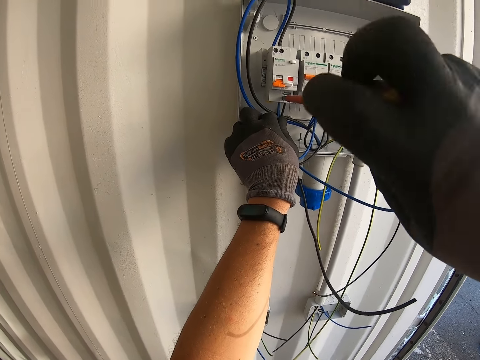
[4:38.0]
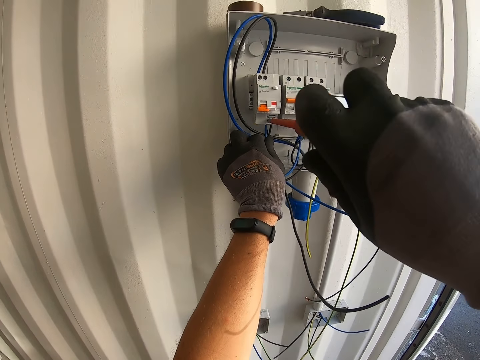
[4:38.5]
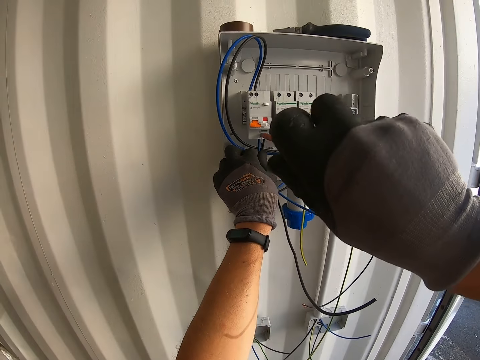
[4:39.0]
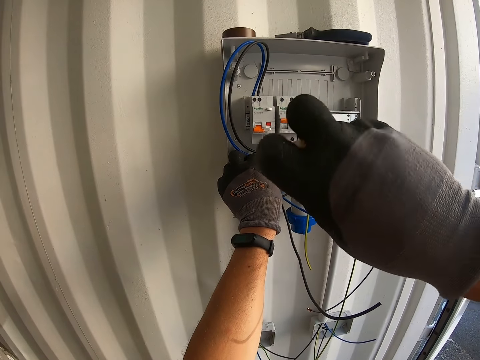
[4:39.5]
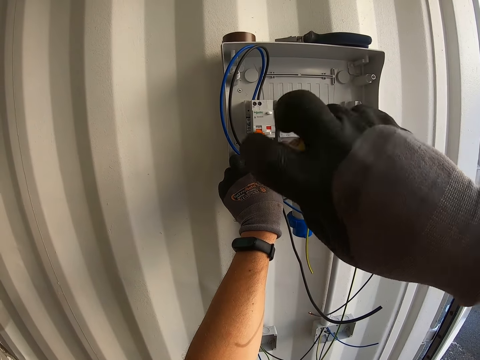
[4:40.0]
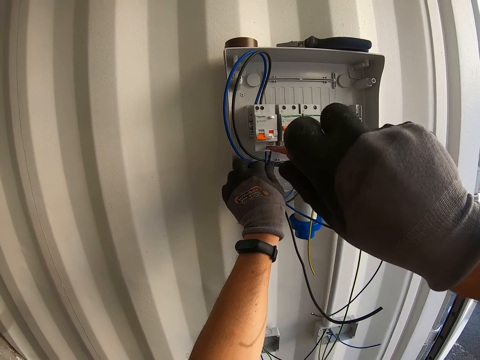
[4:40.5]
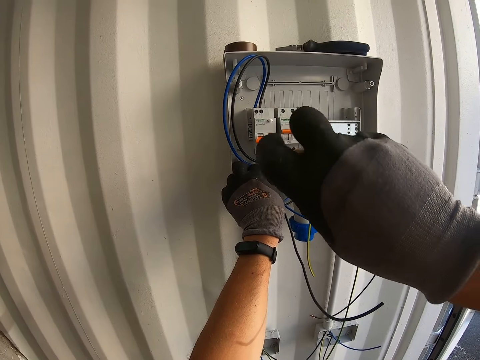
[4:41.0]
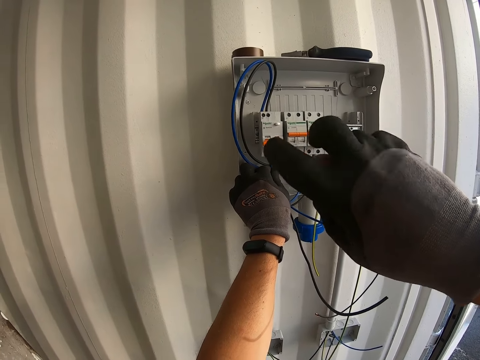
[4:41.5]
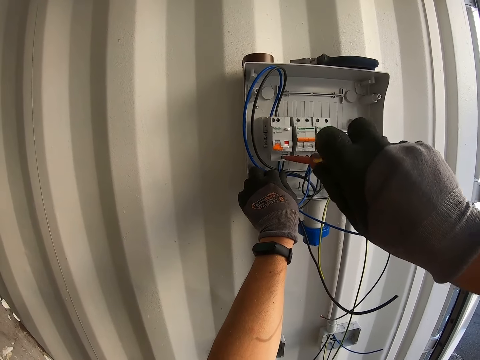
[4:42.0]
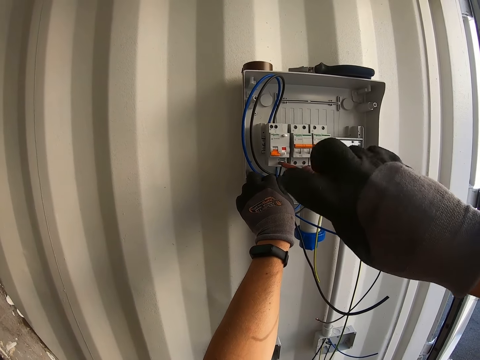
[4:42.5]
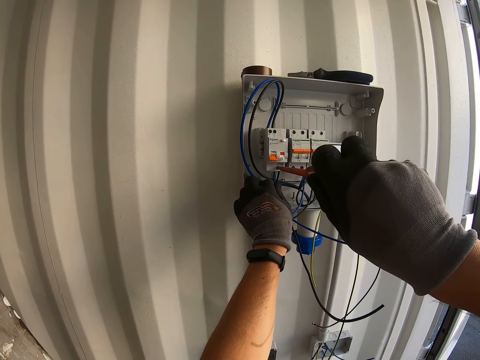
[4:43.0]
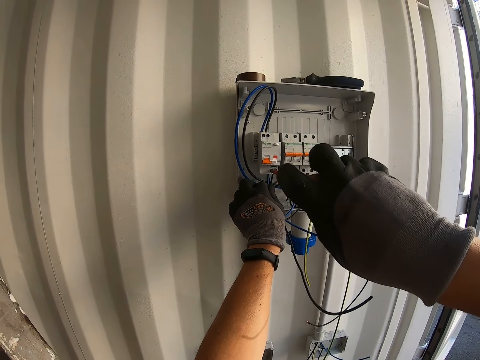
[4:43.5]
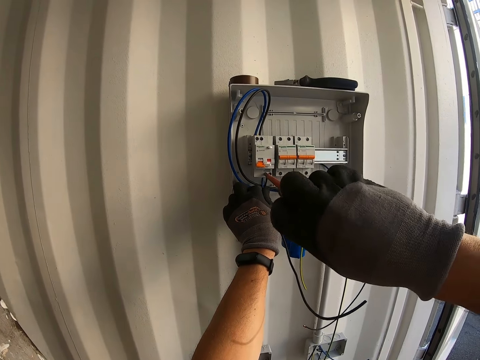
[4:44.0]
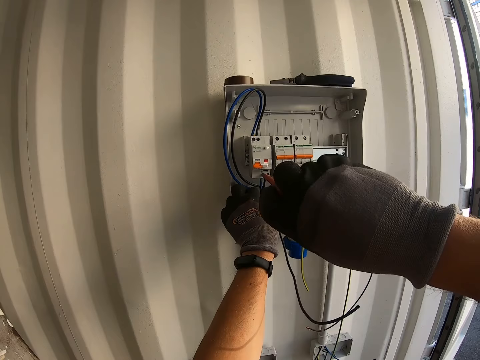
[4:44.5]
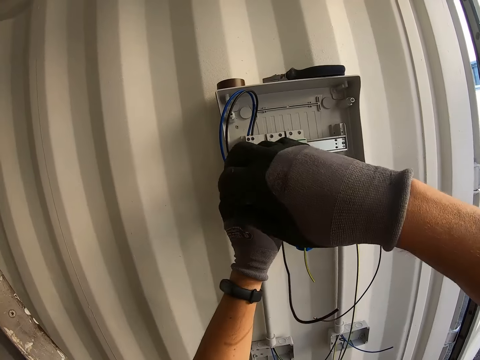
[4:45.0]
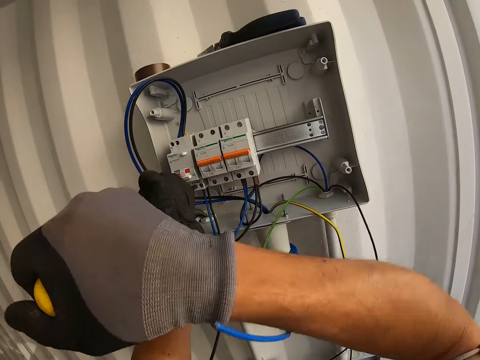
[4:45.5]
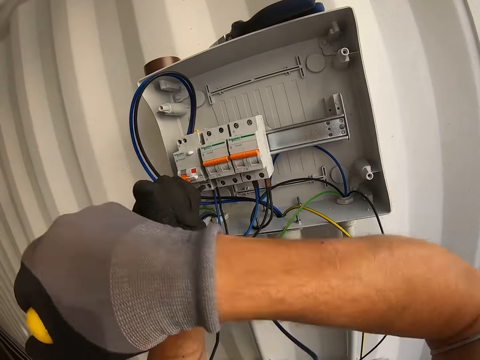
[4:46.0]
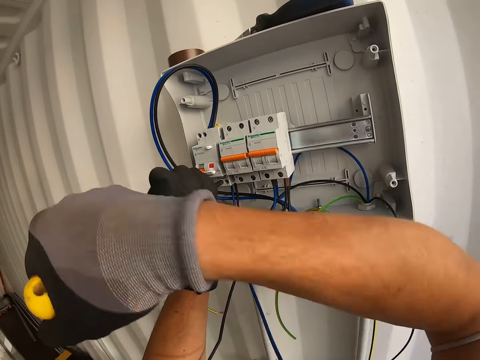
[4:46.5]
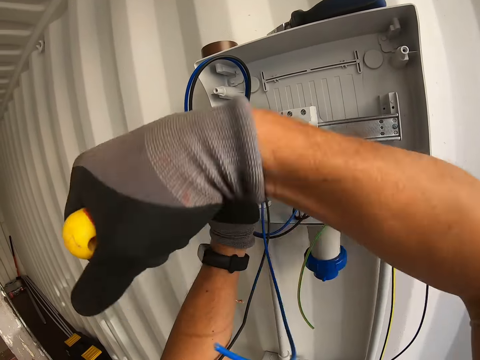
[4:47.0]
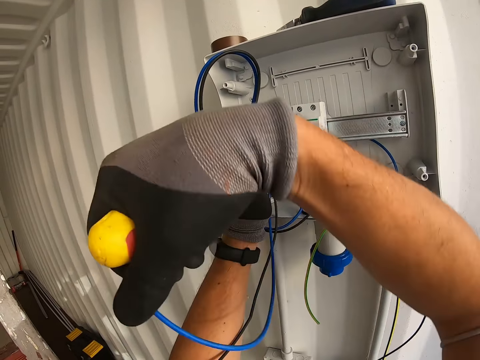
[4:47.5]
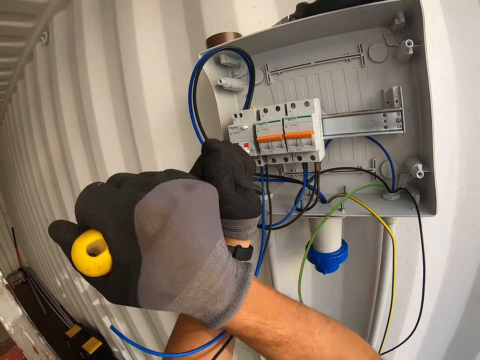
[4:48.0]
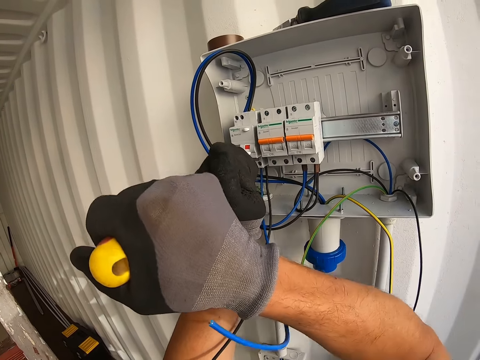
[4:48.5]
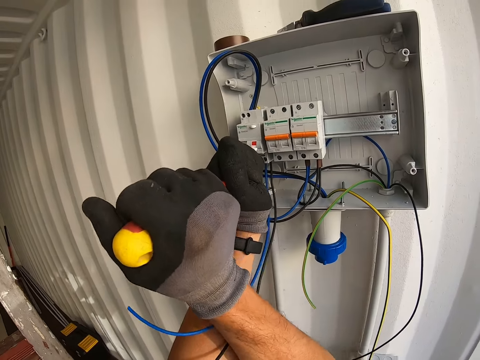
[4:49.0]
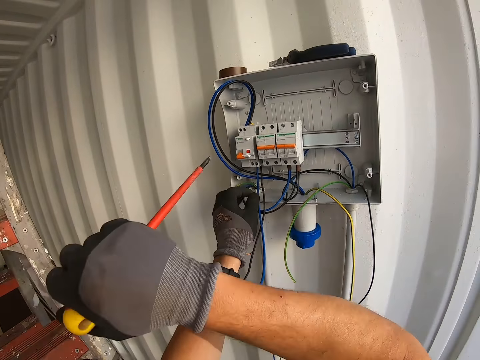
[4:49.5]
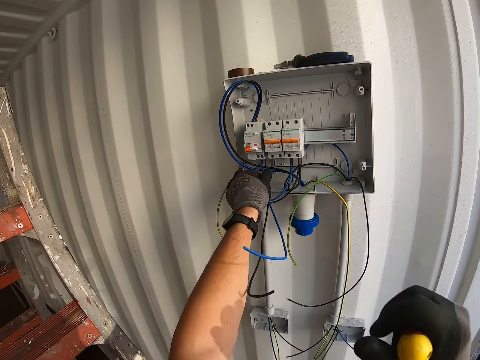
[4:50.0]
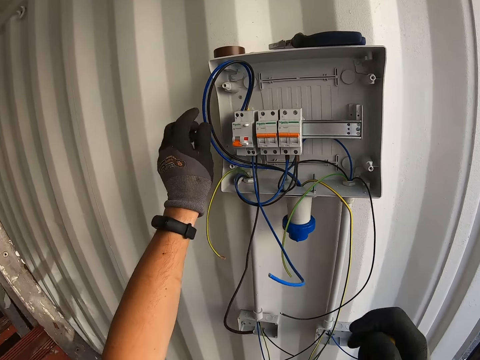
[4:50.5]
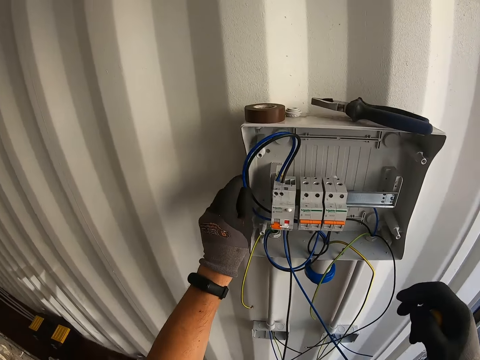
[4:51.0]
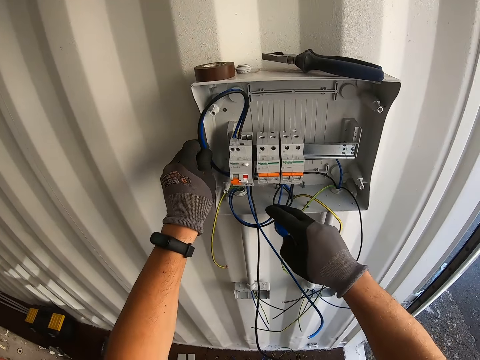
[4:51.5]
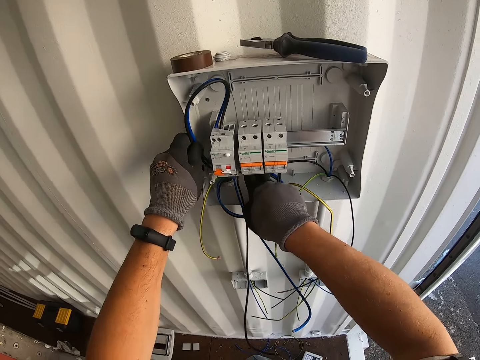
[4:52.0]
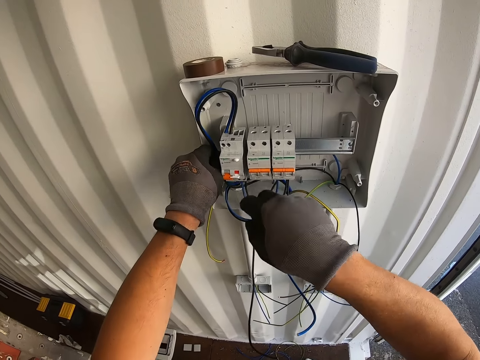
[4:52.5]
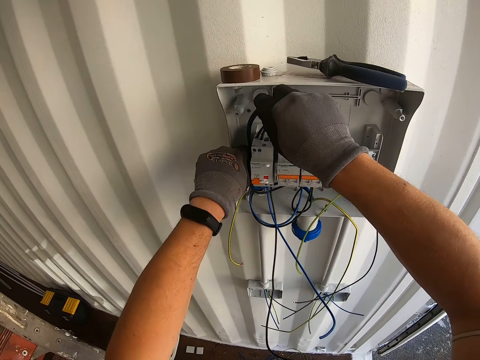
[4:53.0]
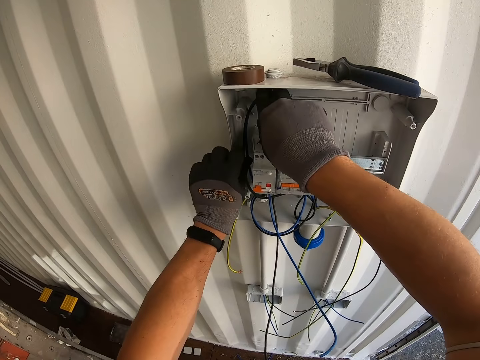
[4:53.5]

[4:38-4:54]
The camera wearer arranges the wire in the power cutout box.

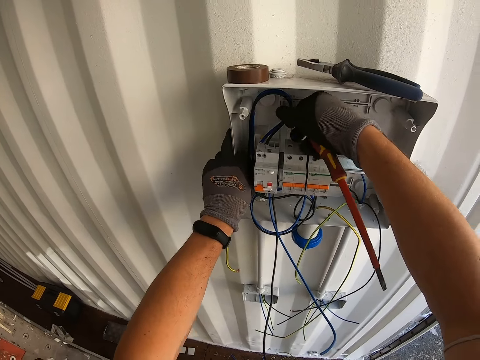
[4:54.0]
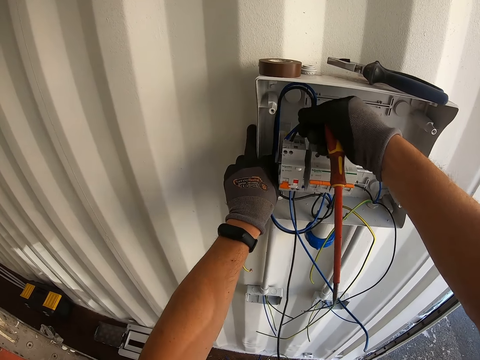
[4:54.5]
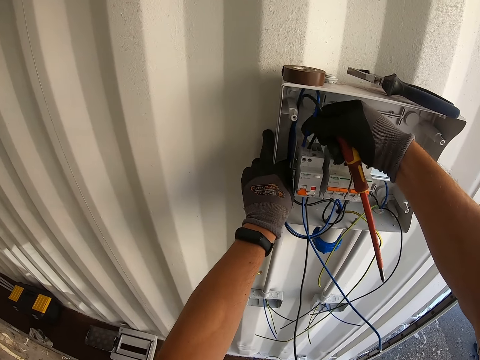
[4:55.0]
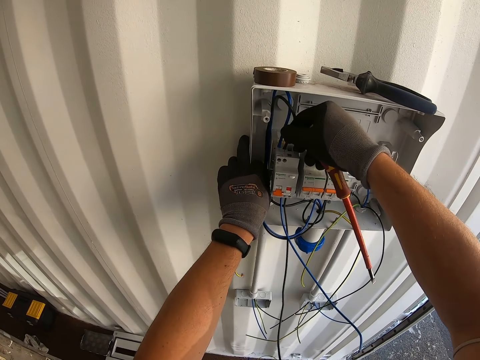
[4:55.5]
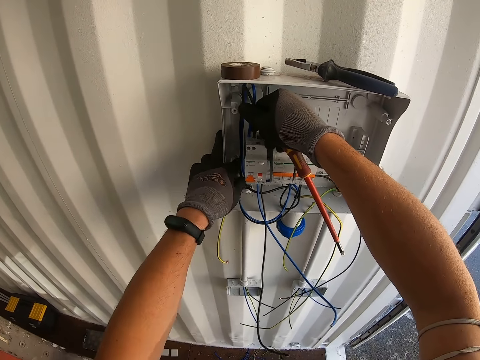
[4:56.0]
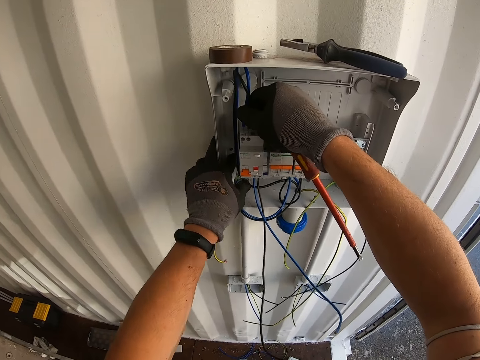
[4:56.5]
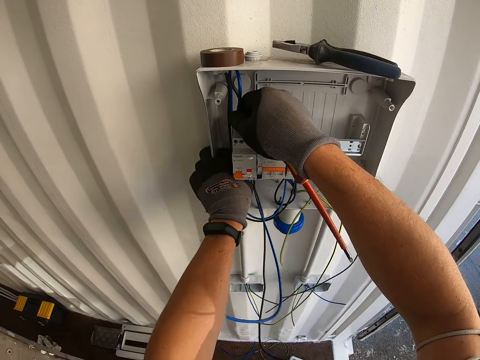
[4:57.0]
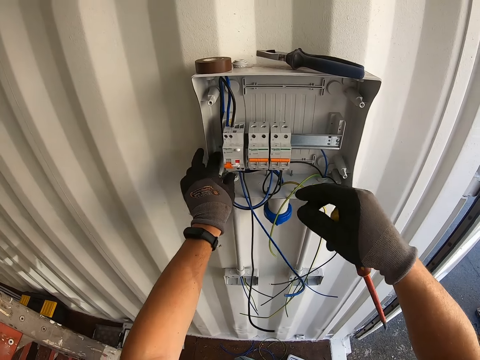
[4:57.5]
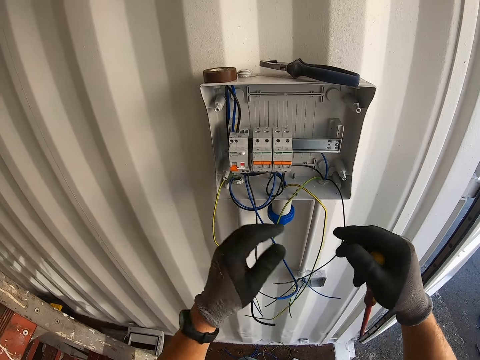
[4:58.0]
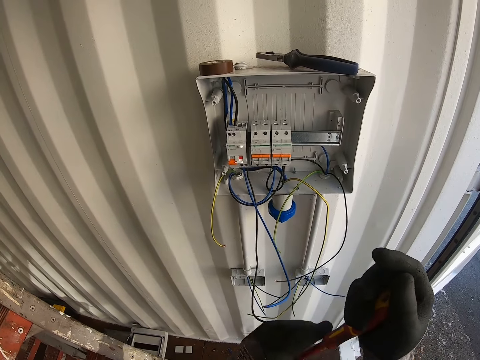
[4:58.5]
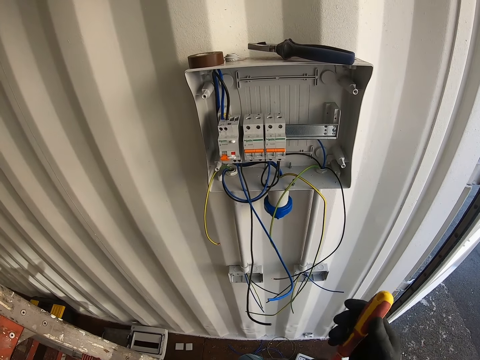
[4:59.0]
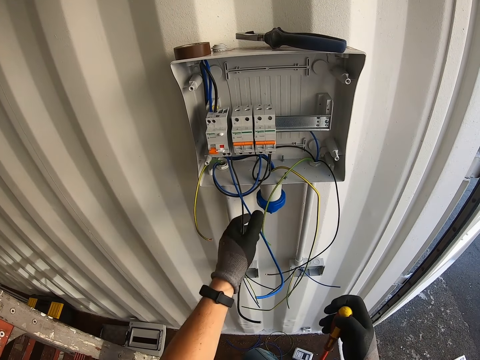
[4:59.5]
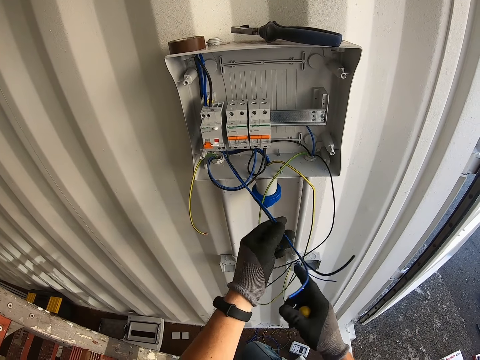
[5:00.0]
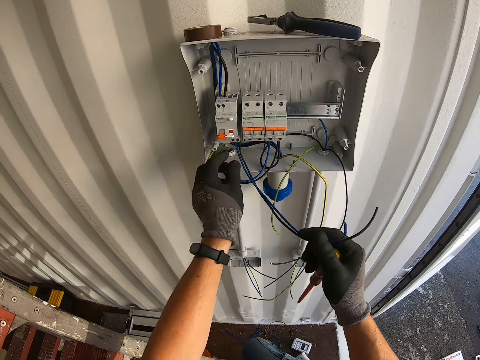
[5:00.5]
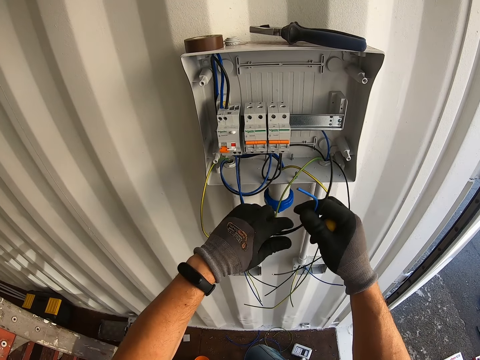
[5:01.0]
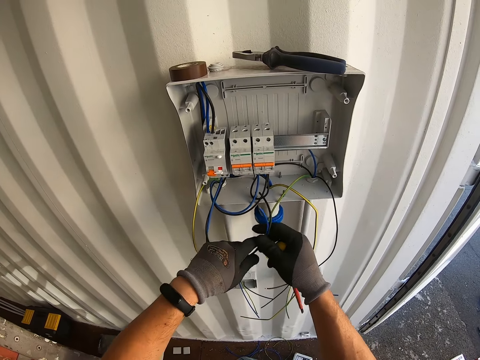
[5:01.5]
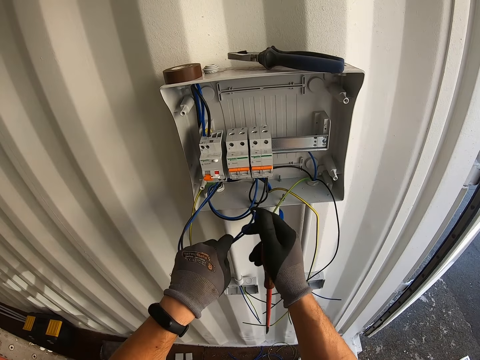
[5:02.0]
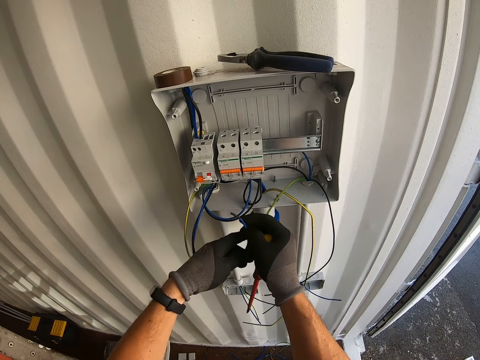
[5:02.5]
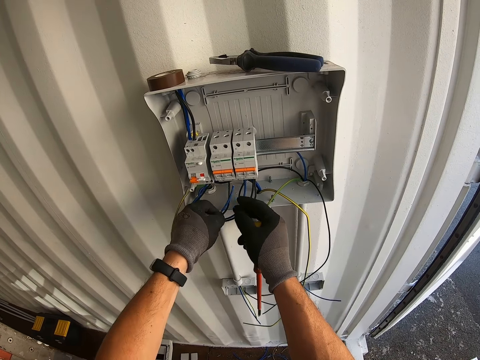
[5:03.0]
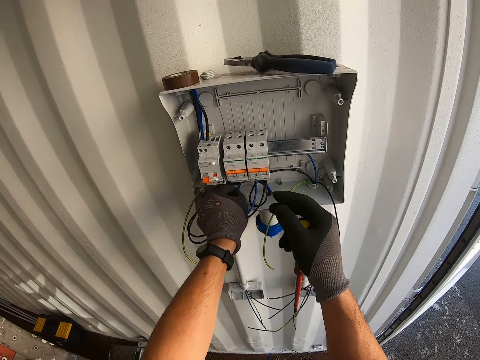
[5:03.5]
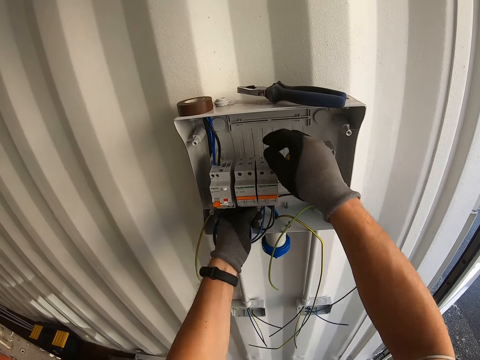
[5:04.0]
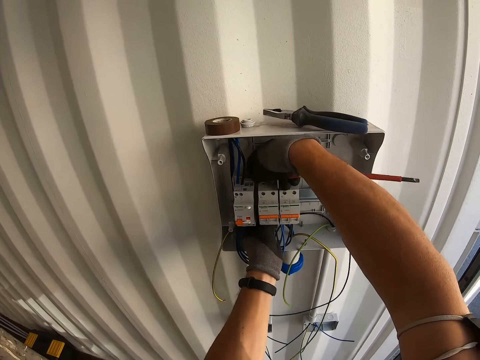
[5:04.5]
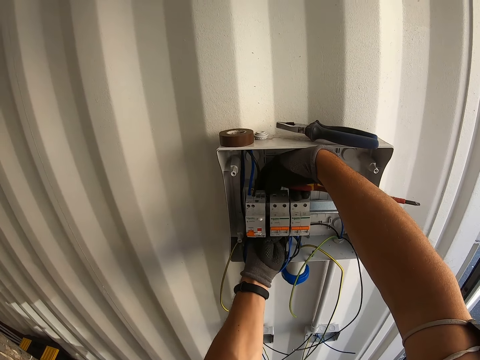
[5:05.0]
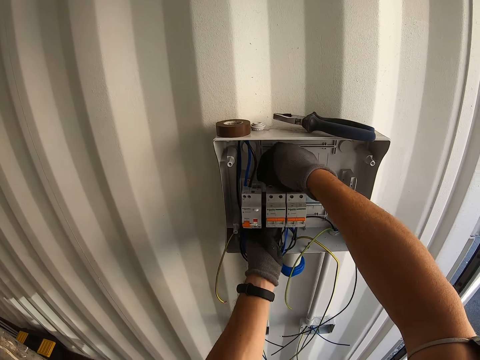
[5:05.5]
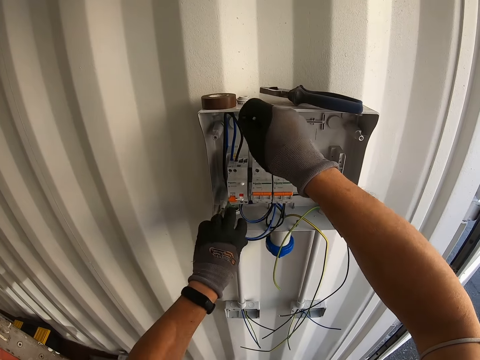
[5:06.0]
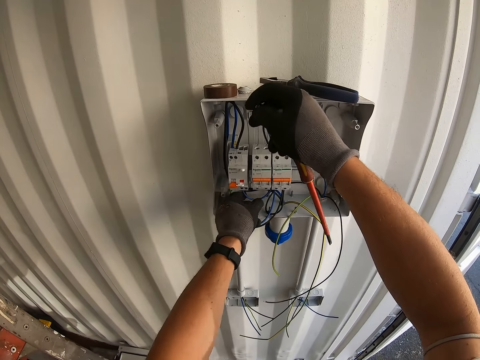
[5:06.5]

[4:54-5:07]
The camera wearer fixes the cables inside the electric panel box.
